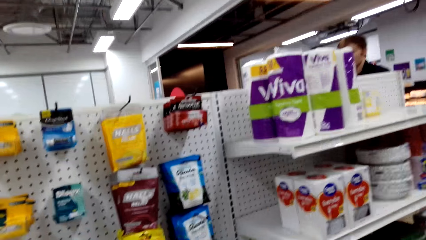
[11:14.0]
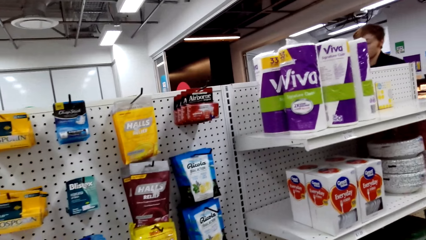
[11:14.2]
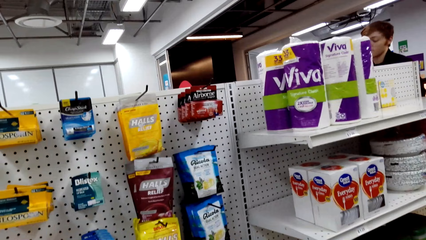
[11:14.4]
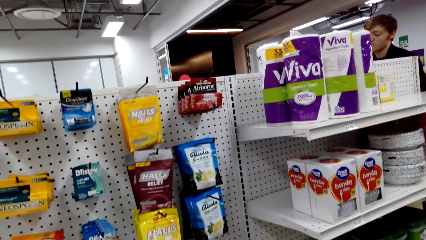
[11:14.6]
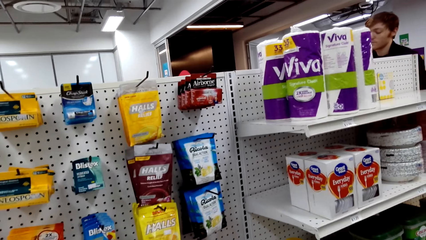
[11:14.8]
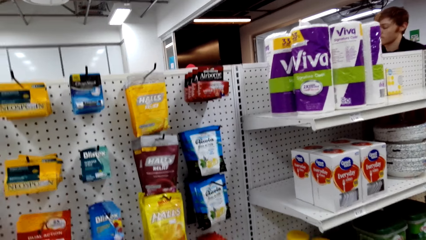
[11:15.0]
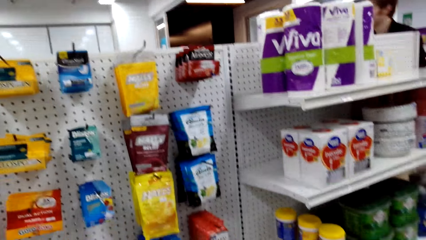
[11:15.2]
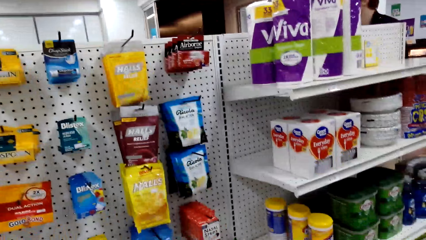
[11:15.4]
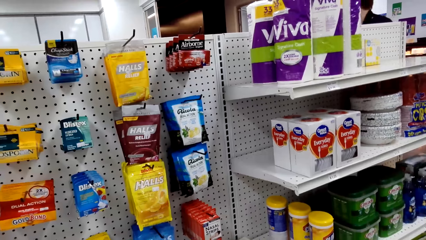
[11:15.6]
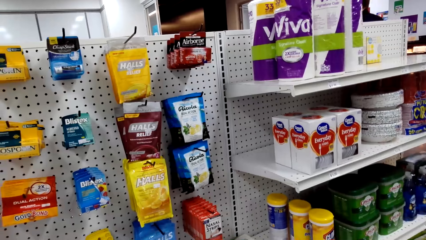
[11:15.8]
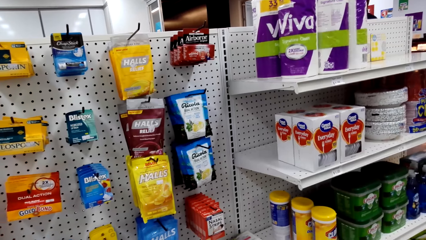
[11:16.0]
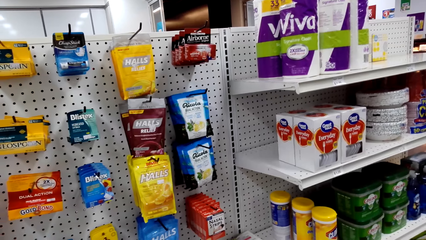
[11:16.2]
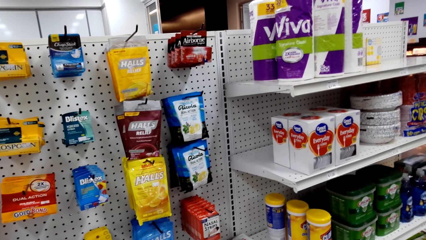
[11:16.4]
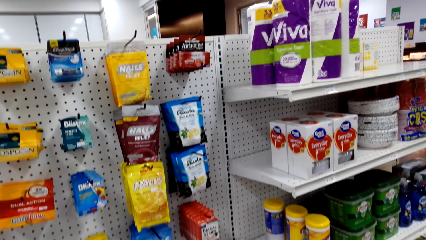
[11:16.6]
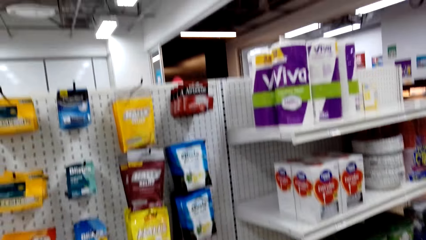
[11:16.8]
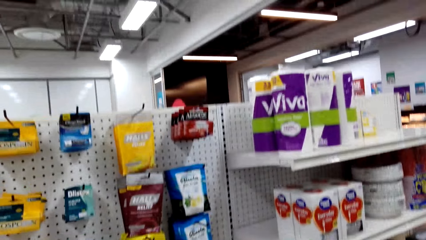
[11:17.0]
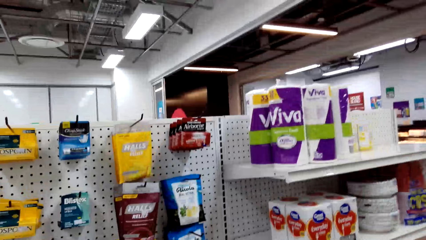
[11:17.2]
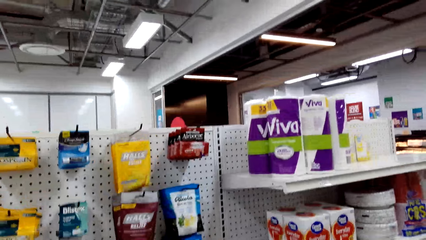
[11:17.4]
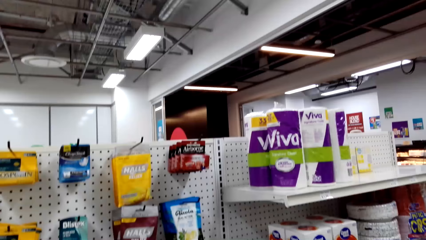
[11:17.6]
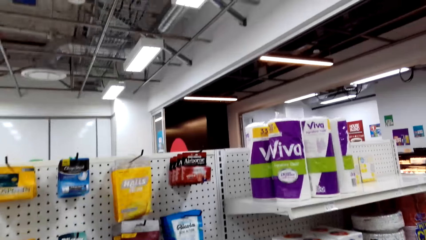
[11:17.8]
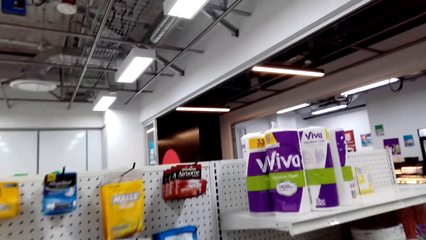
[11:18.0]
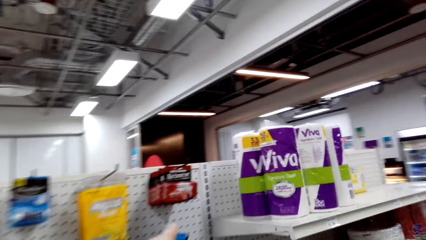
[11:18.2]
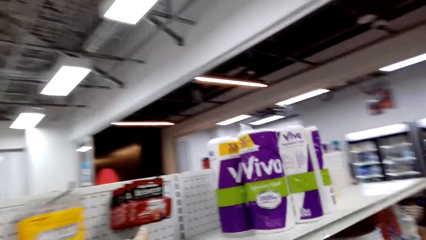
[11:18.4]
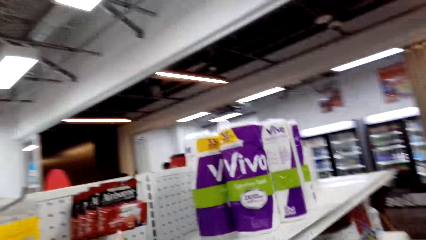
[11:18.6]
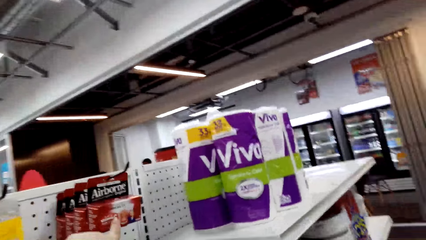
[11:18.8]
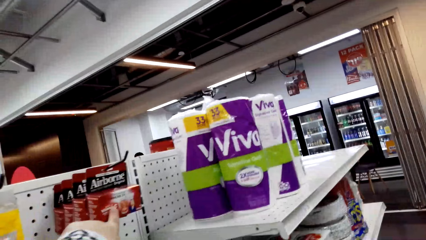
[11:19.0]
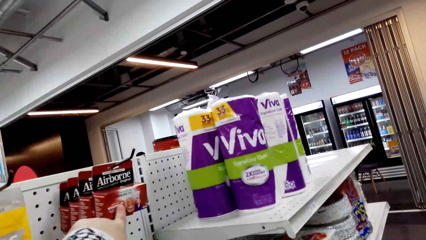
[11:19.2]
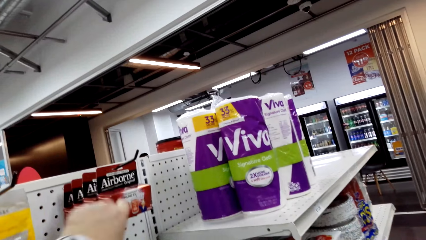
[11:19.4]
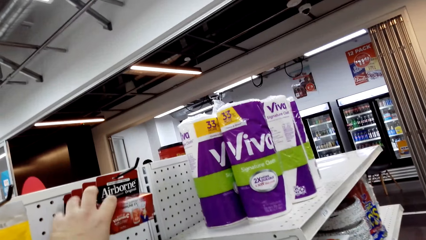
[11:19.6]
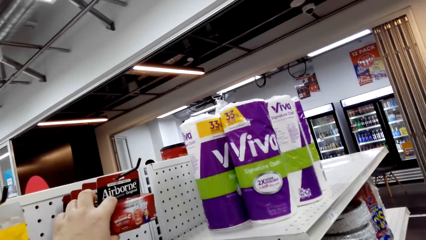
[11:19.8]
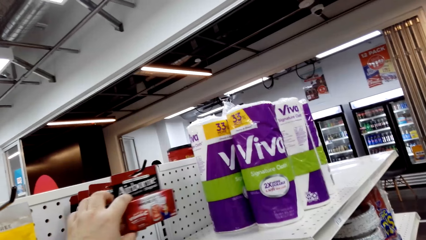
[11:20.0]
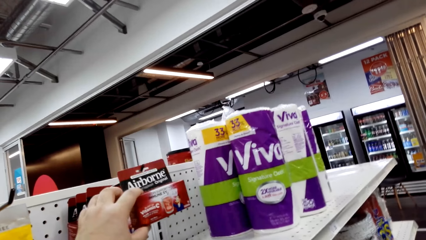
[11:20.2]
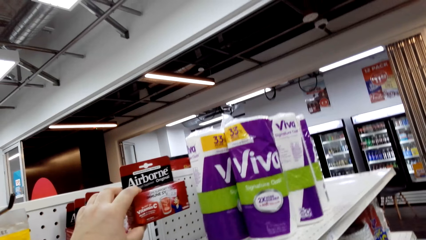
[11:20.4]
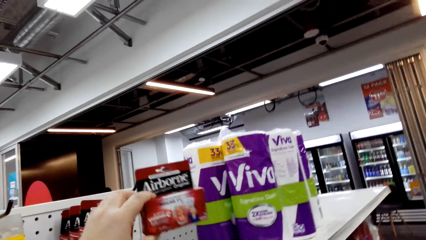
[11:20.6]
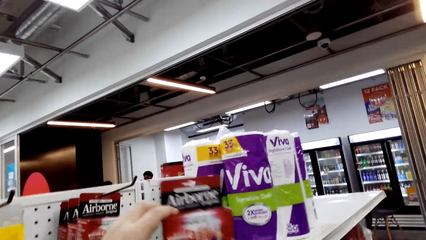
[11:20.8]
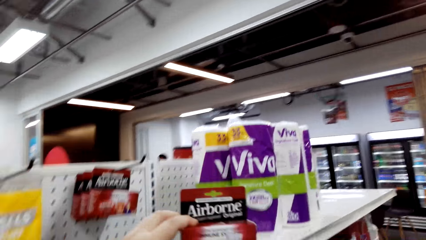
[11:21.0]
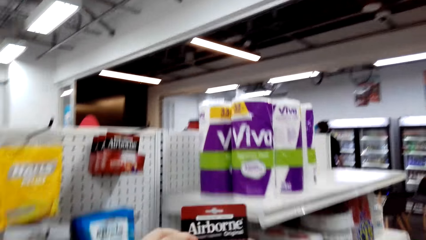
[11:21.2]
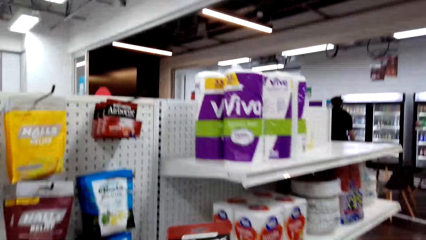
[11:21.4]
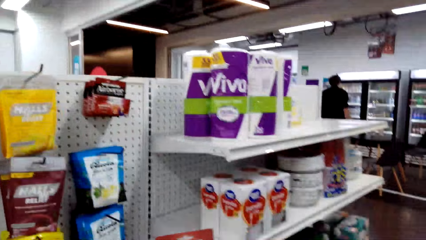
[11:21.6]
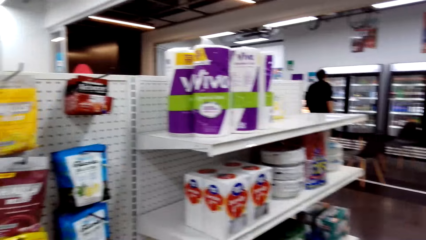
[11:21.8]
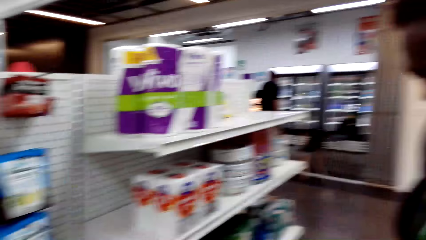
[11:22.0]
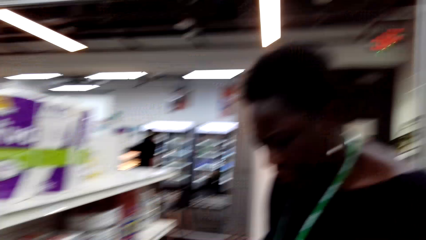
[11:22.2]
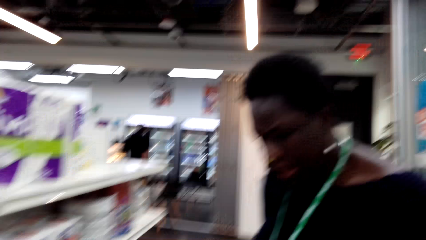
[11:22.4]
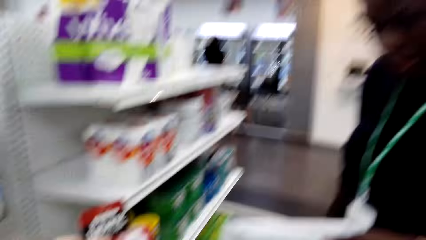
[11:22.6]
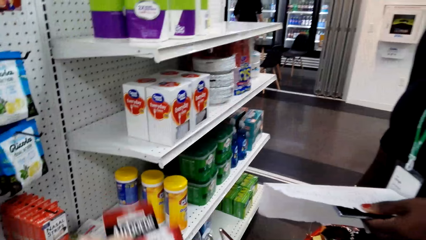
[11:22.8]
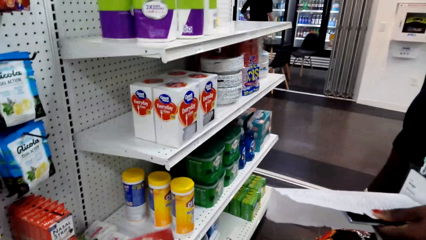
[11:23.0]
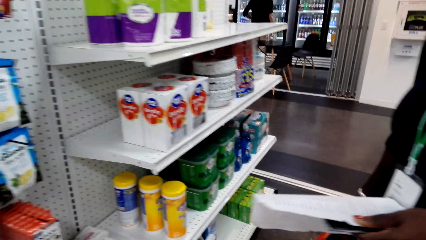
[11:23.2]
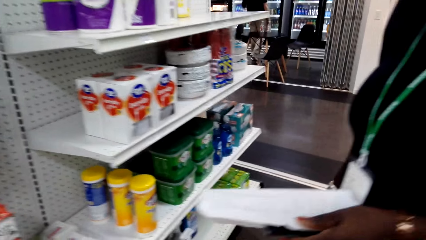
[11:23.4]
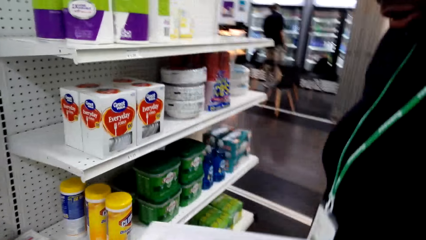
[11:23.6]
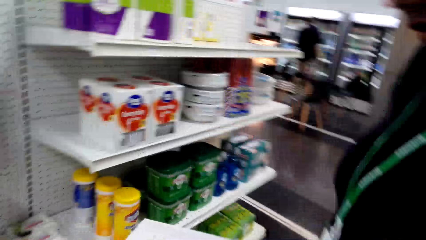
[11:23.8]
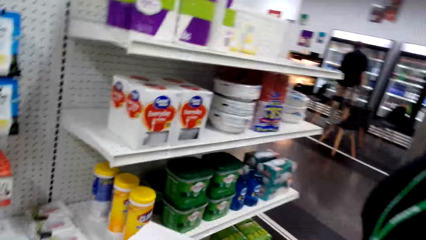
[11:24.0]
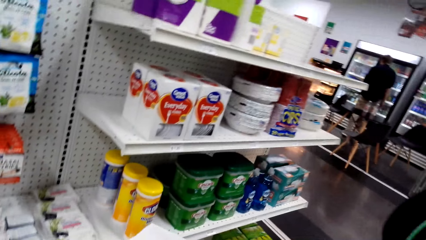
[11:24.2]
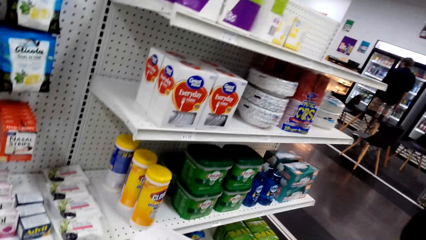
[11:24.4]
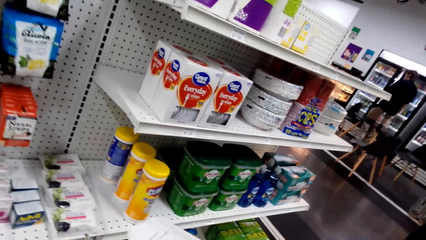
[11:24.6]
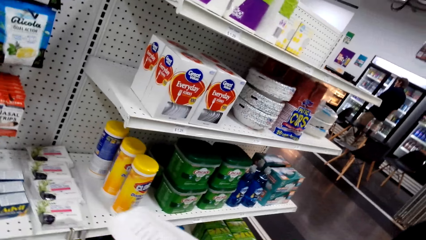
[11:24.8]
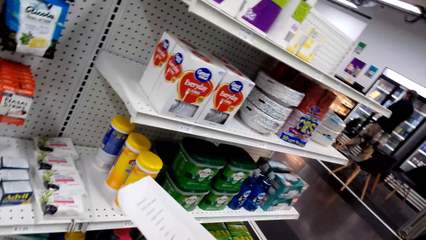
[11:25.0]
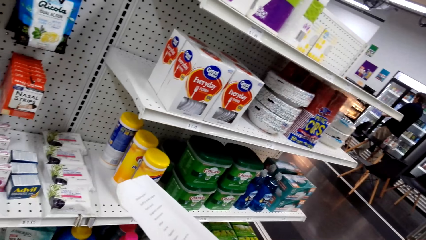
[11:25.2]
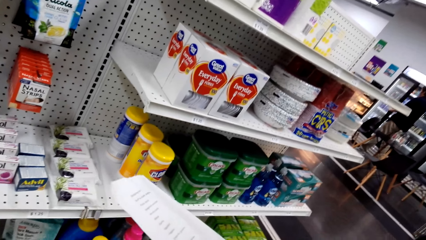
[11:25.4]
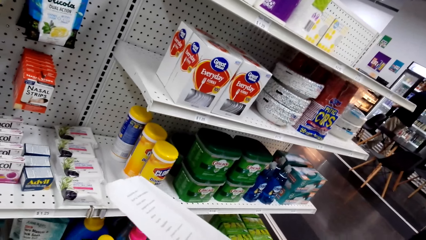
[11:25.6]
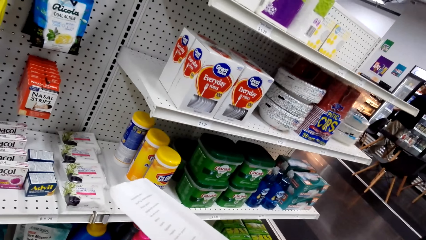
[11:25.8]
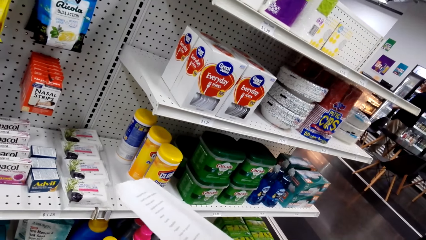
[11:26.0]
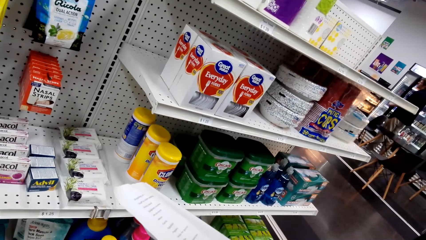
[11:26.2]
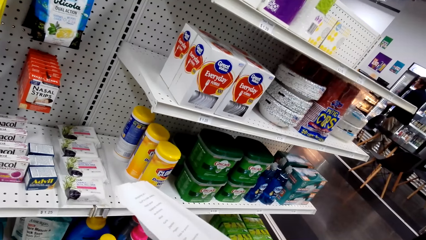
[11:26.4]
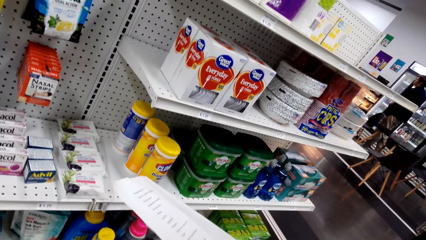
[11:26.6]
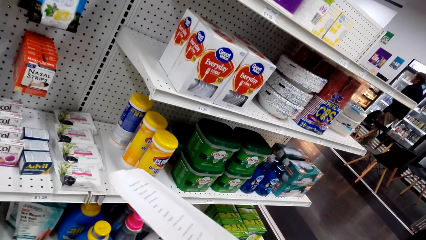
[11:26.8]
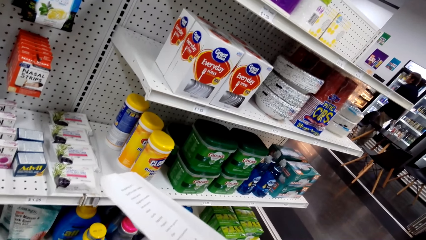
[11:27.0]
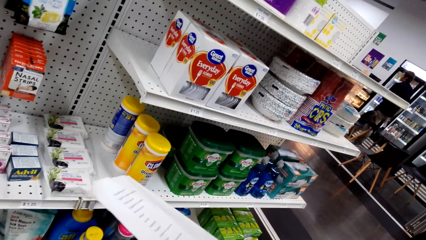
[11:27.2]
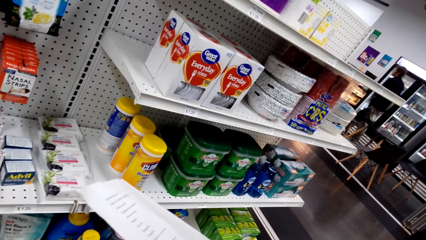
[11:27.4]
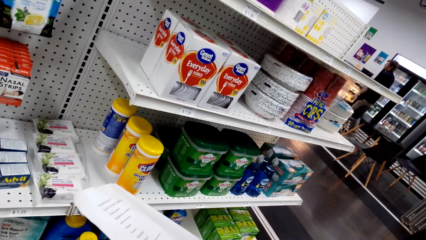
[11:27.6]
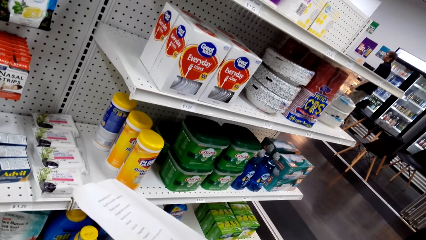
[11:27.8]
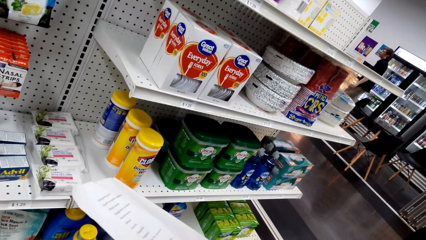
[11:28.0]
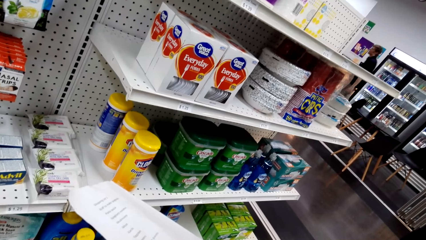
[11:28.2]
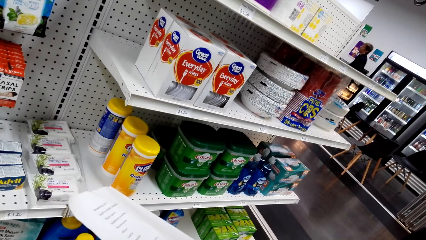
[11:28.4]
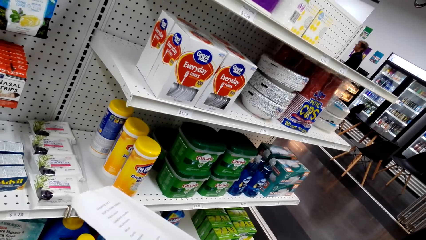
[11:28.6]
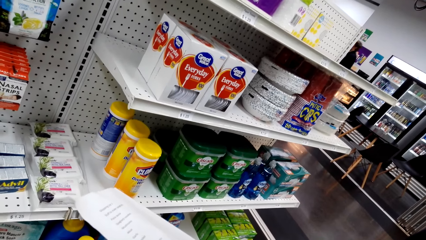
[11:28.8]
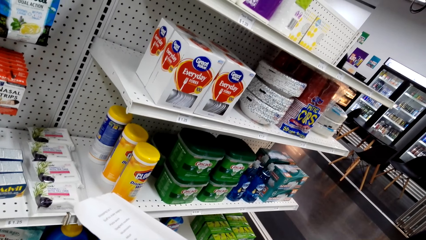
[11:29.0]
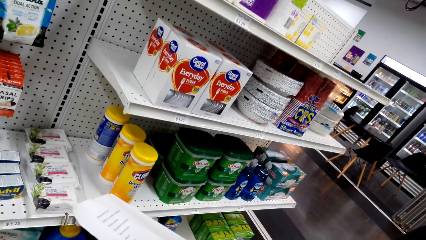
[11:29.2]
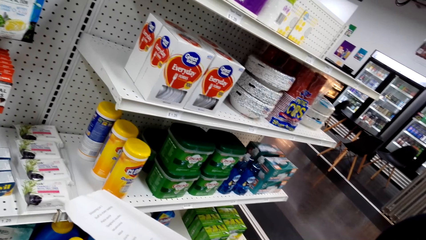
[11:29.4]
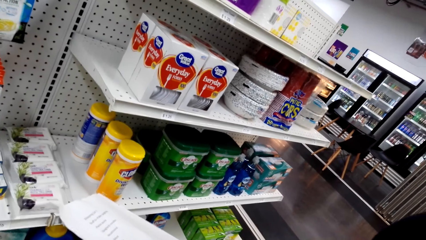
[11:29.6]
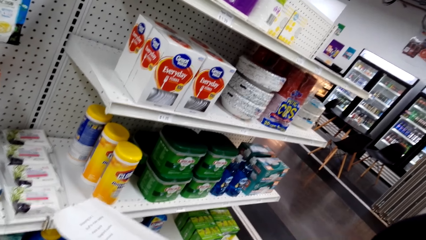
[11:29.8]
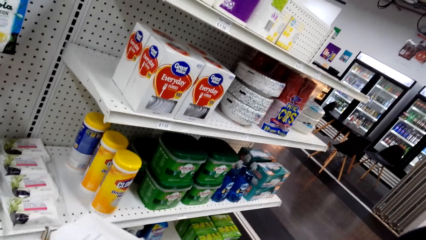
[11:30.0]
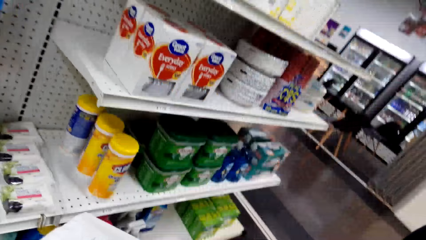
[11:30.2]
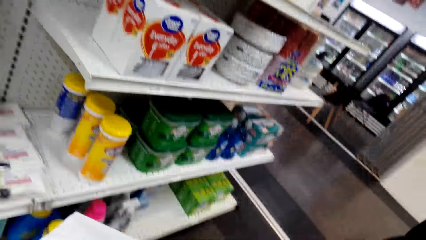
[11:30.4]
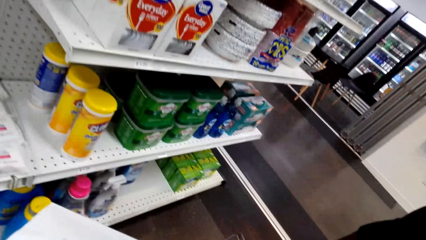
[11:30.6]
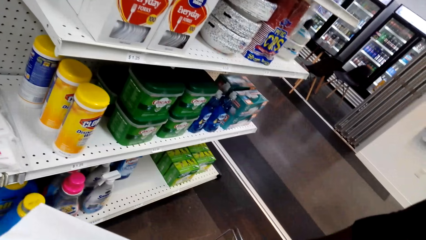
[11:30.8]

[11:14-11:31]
The camera wearer holds the box. A woman reads the shopping list.
